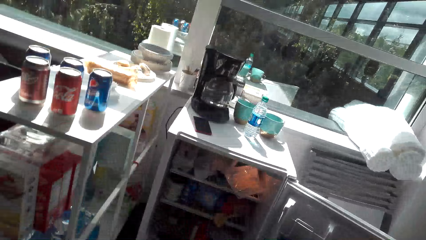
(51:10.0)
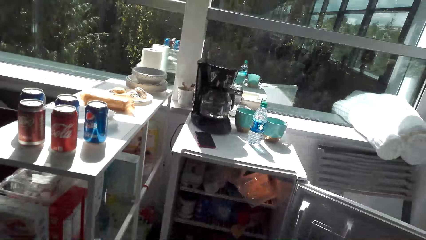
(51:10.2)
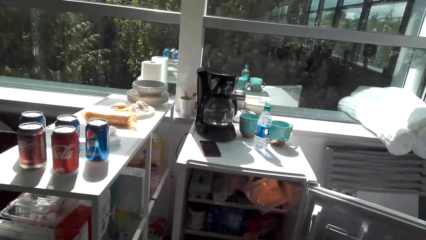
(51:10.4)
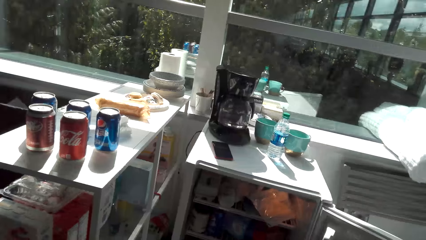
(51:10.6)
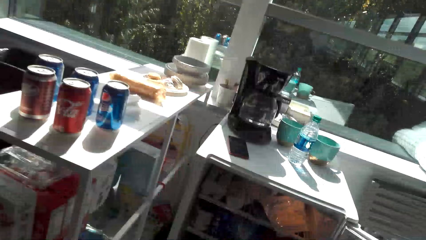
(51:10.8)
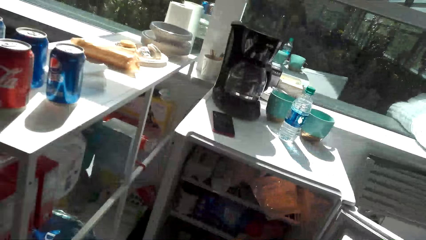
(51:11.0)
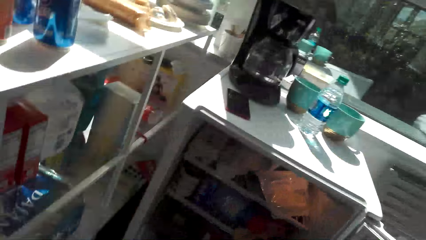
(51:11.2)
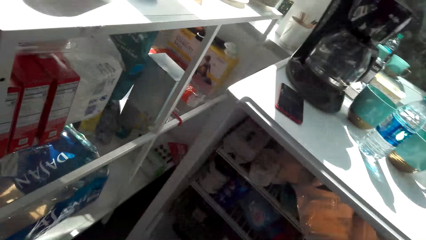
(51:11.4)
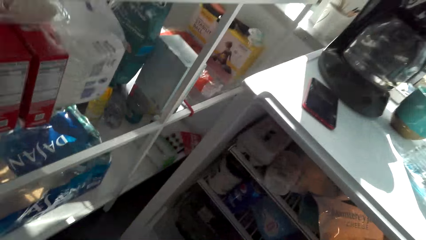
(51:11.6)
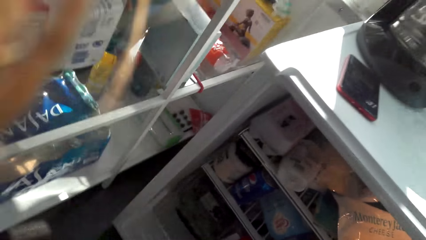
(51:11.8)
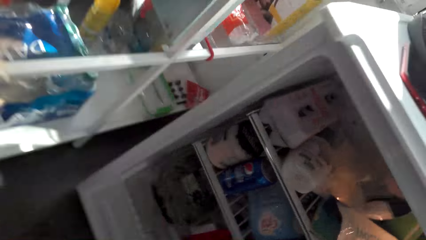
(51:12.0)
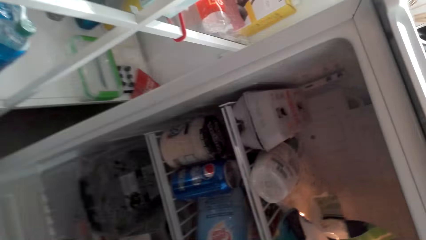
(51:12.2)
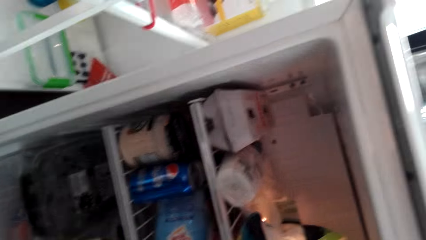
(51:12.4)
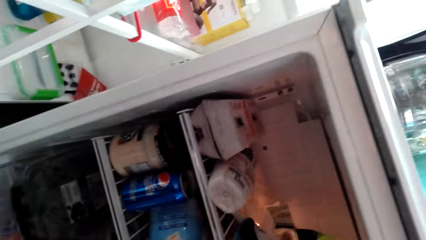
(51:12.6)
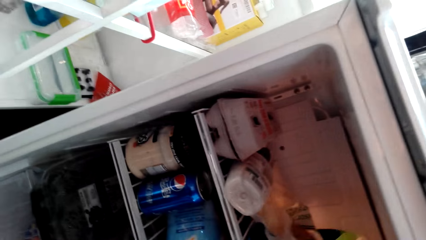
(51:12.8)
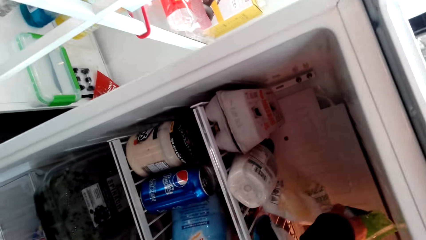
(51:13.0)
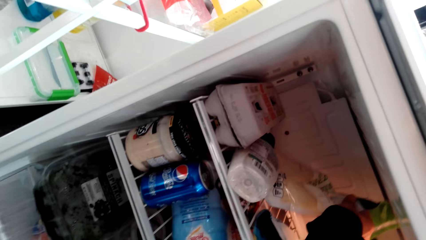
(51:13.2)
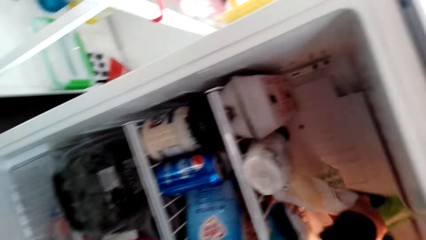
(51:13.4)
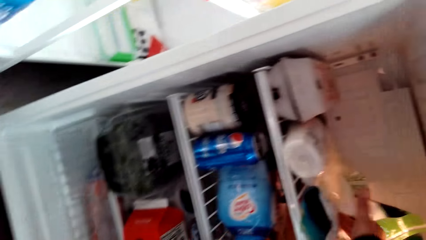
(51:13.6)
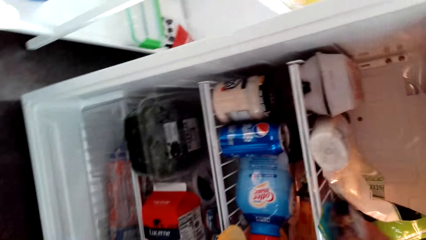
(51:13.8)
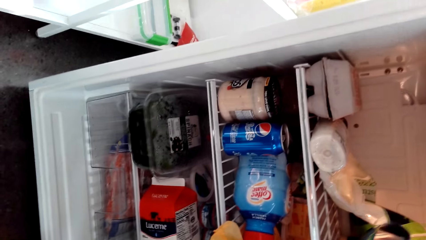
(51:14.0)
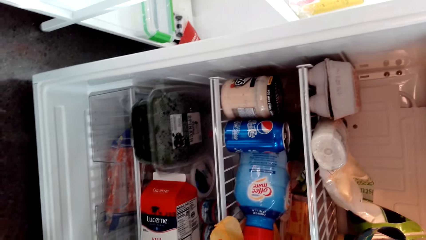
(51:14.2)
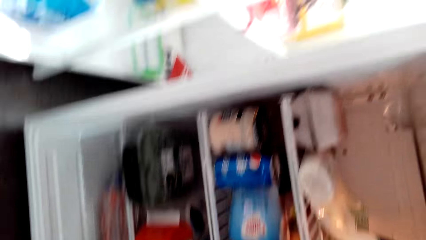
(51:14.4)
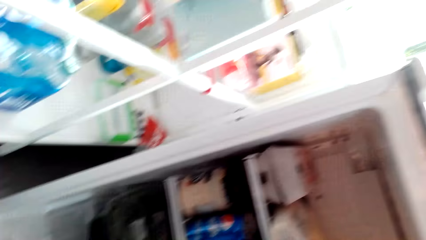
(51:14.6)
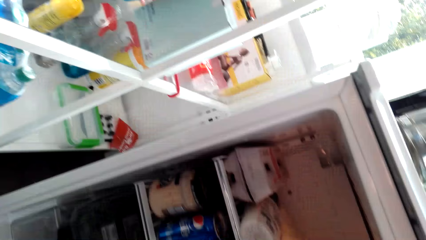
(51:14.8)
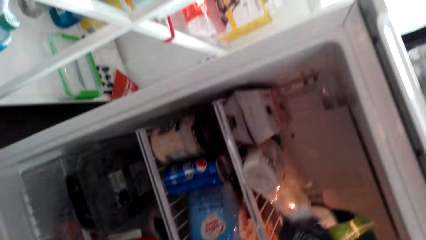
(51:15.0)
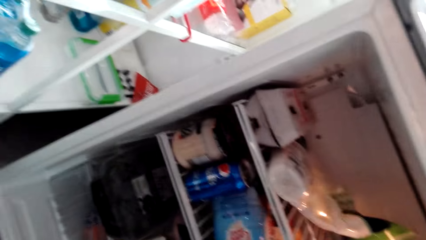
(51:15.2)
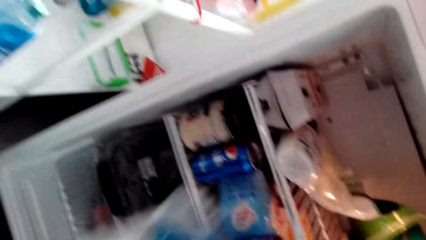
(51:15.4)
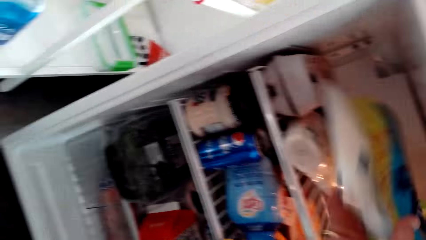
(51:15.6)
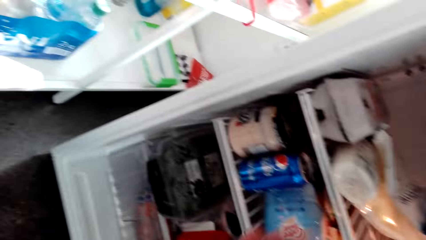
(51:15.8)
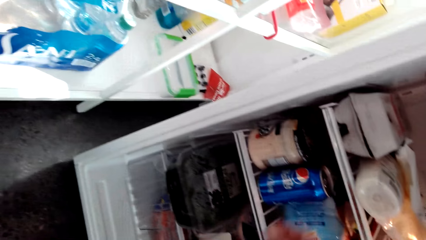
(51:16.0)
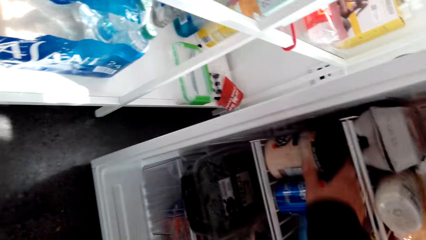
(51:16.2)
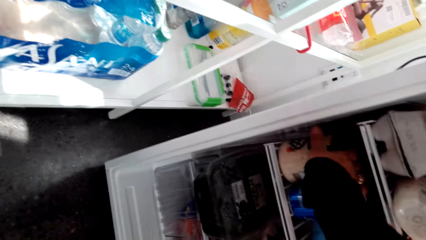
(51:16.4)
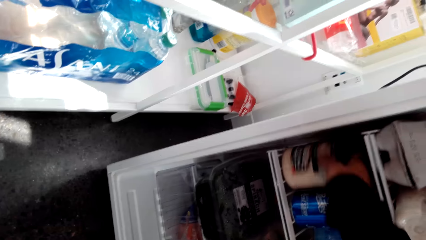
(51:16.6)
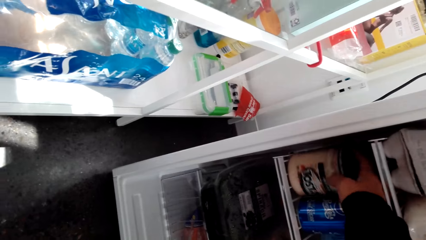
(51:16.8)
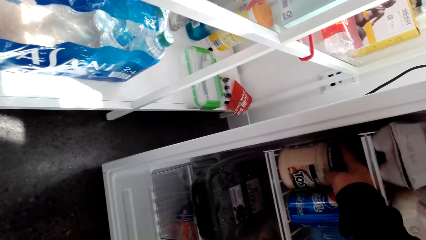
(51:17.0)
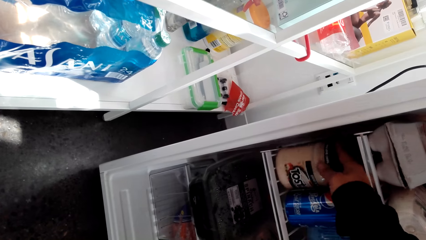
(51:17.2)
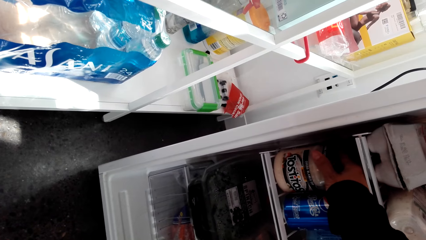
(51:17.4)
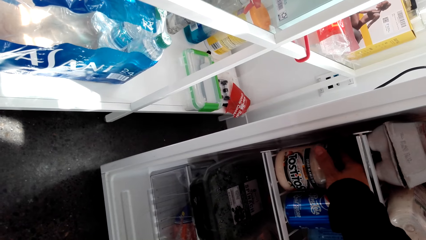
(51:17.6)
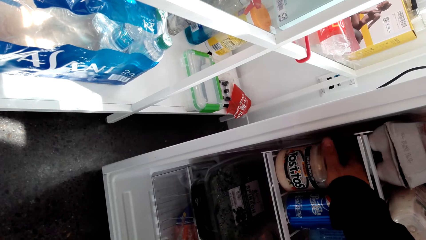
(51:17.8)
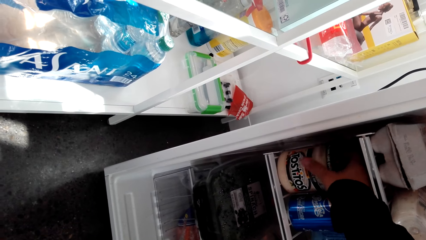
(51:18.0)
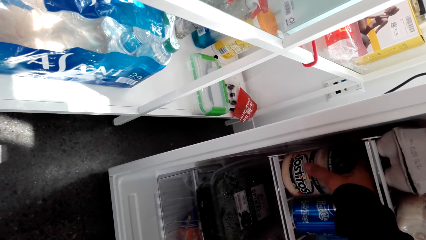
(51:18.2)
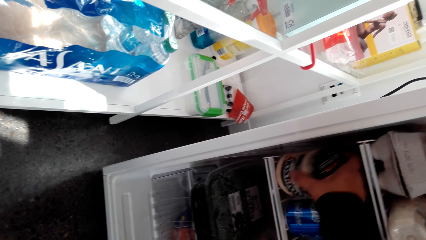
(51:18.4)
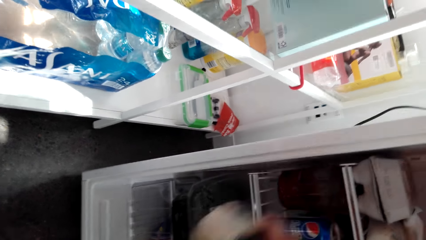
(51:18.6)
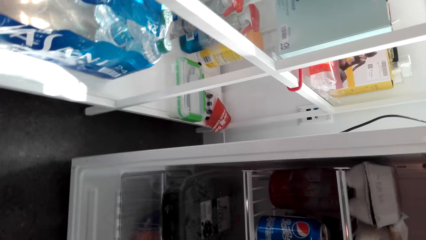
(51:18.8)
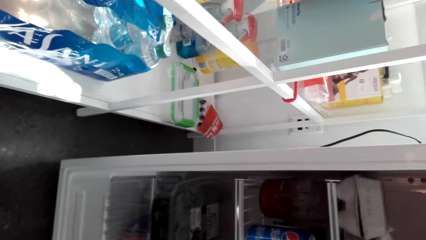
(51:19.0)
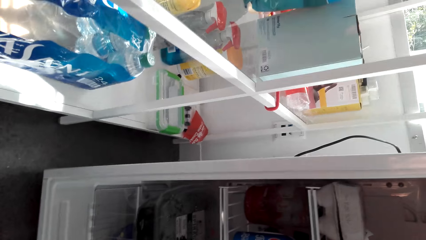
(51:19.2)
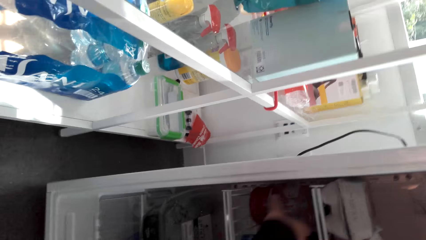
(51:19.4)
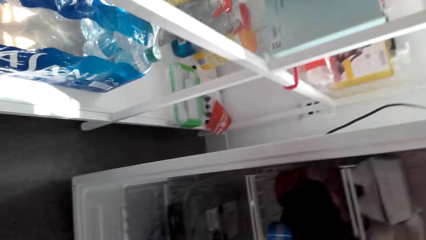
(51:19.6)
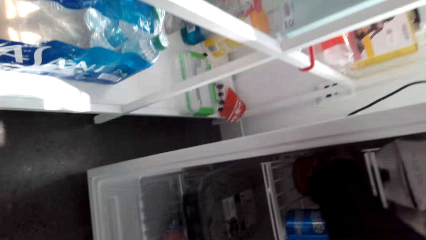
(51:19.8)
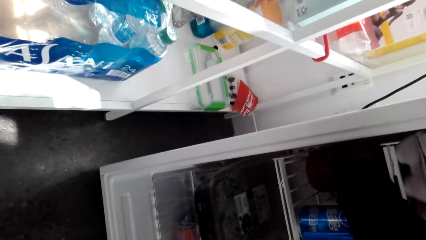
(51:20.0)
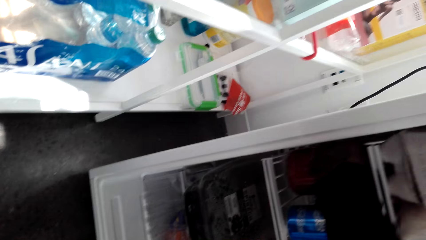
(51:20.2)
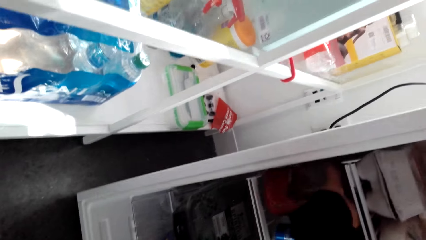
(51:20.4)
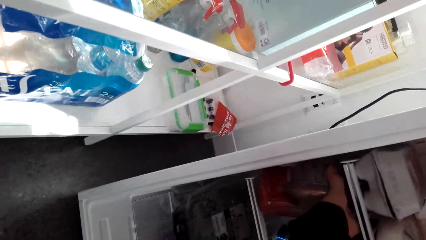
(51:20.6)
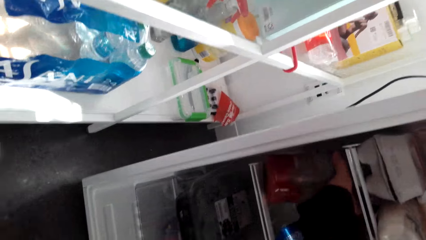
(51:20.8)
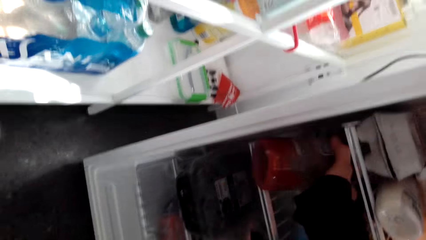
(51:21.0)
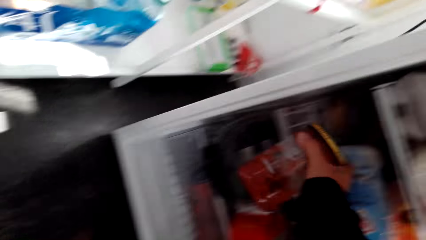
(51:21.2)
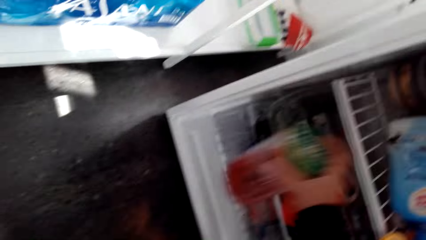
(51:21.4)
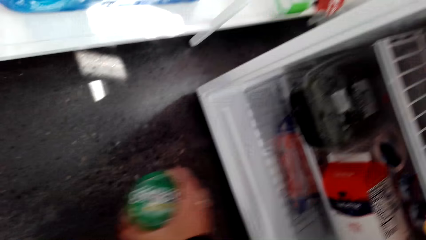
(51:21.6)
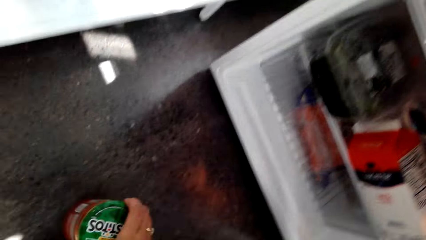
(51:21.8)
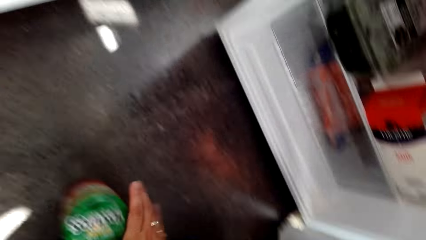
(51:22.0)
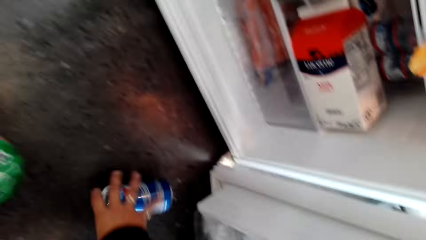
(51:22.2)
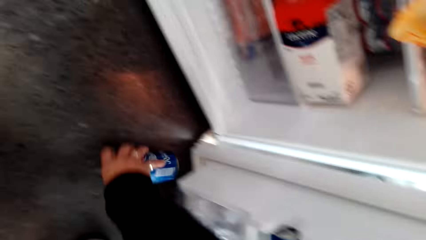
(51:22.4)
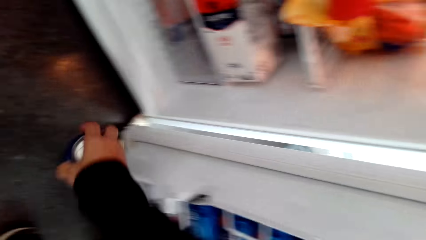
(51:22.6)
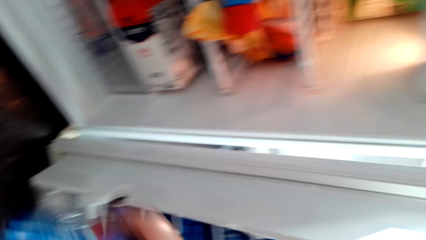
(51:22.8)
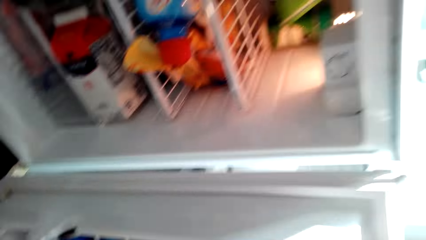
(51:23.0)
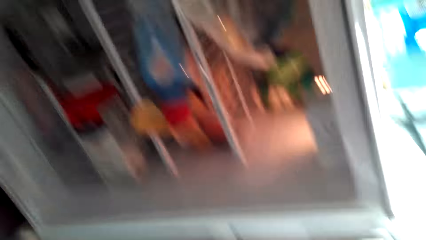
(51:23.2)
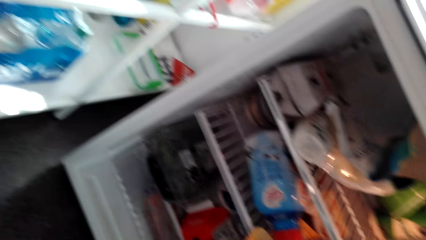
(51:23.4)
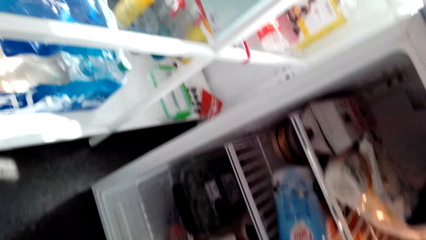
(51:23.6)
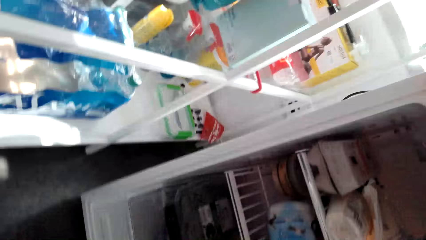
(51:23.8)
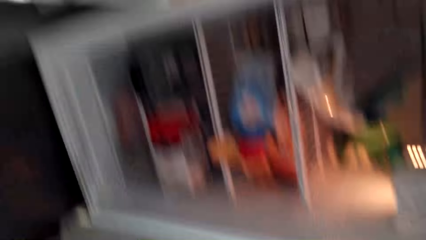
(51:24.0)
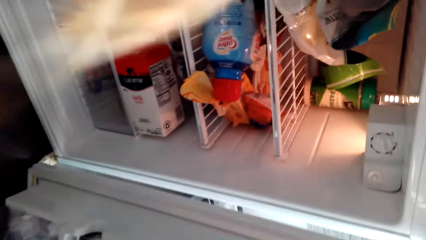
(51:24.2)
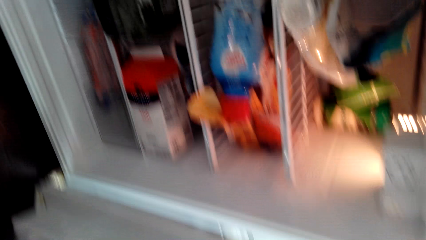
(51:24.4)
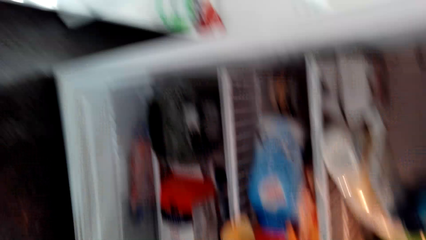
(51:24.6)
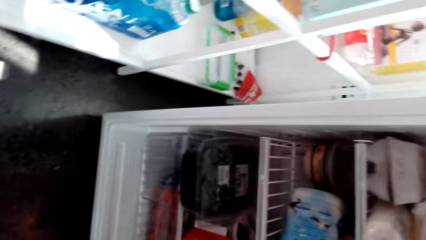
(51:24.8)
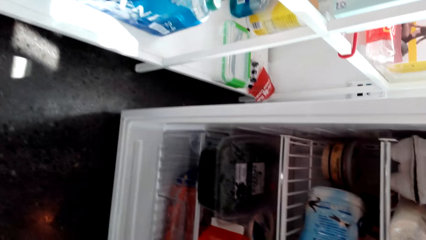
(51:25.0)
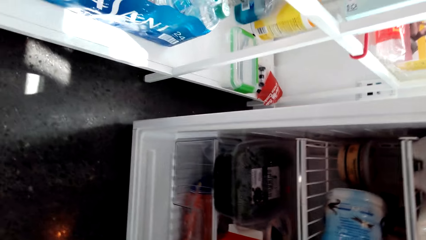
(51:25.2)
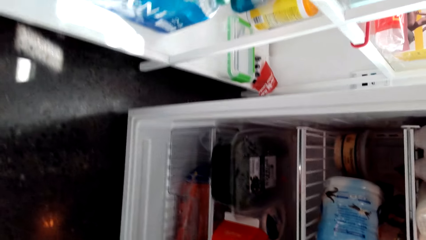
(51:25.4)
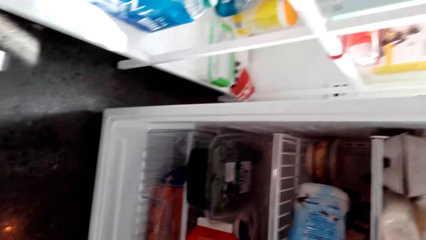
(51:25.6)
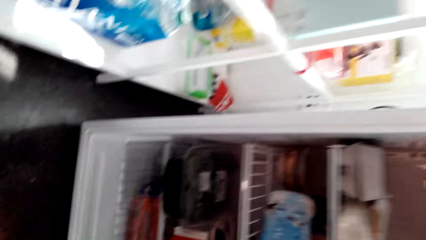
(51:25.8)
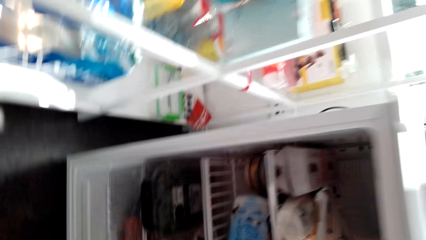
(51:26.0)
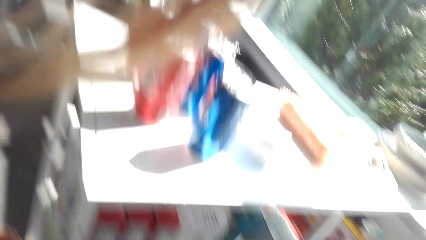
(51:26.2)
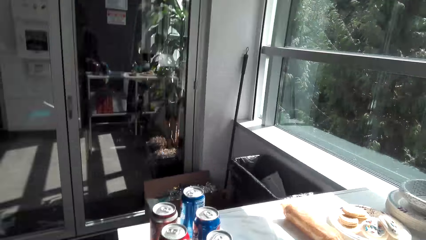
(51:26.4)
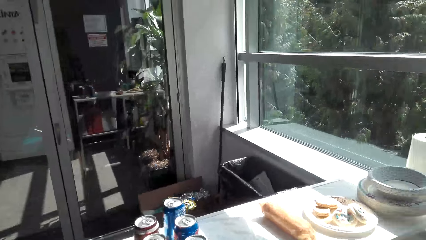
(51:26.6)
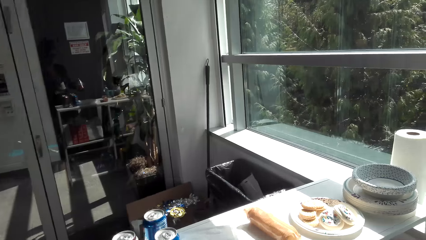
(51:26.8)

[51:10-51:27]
The camera wearer picks jars from the refrigerator.
